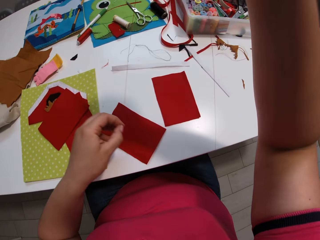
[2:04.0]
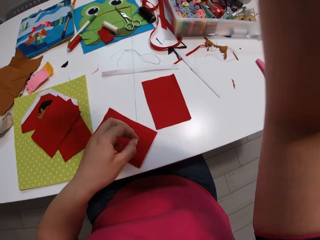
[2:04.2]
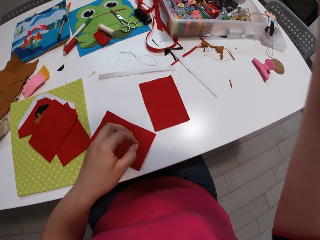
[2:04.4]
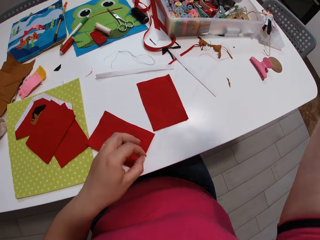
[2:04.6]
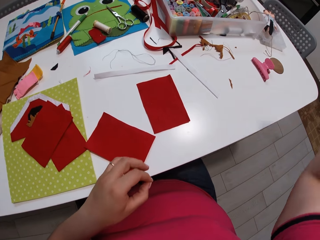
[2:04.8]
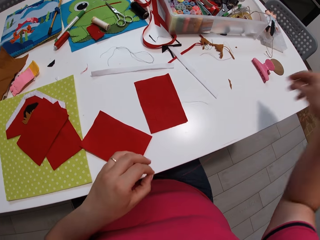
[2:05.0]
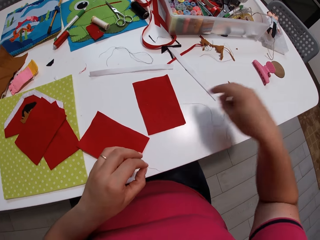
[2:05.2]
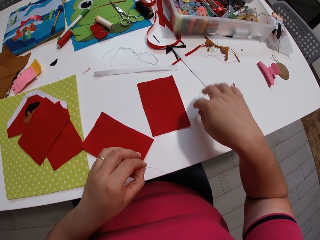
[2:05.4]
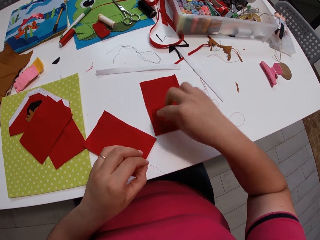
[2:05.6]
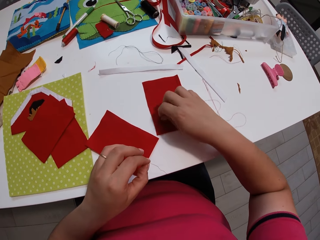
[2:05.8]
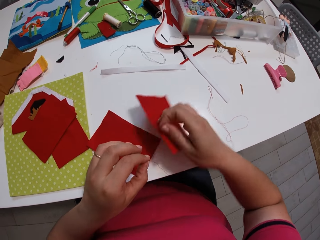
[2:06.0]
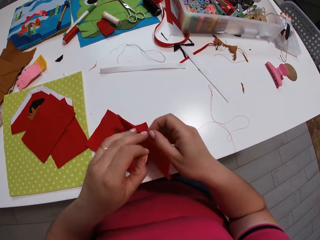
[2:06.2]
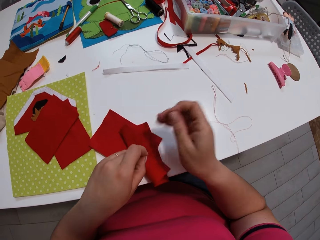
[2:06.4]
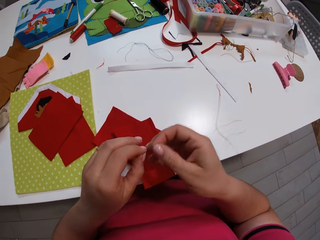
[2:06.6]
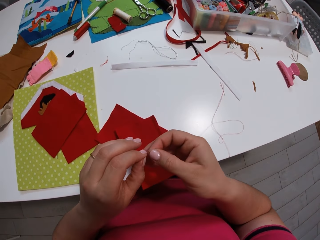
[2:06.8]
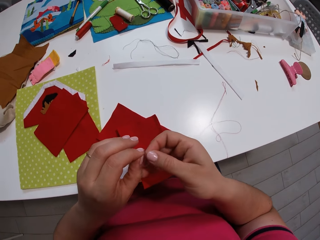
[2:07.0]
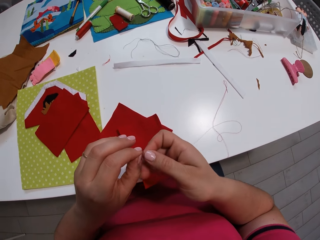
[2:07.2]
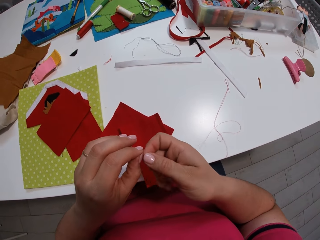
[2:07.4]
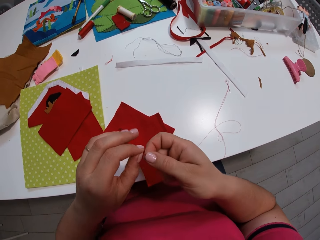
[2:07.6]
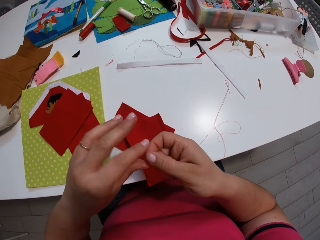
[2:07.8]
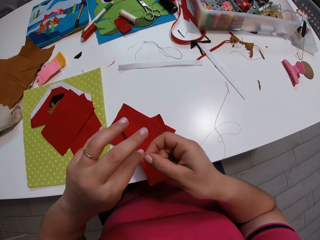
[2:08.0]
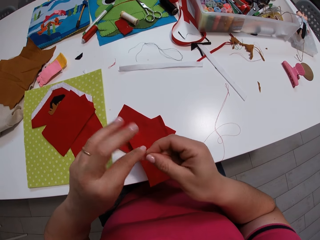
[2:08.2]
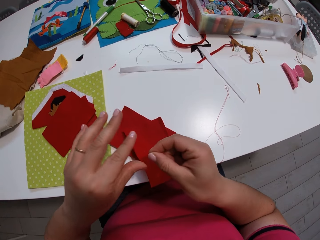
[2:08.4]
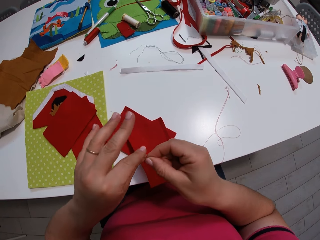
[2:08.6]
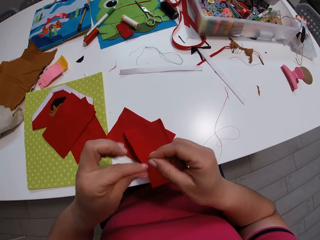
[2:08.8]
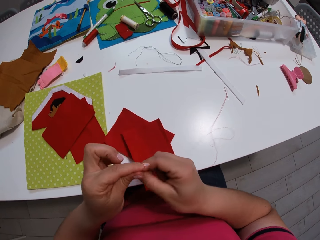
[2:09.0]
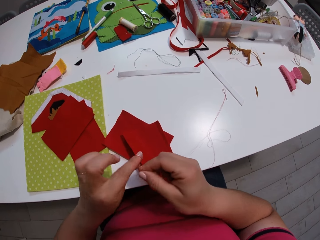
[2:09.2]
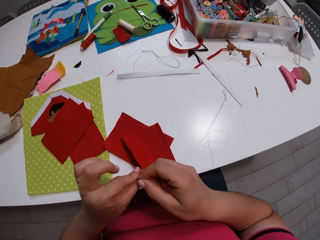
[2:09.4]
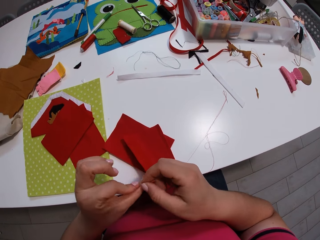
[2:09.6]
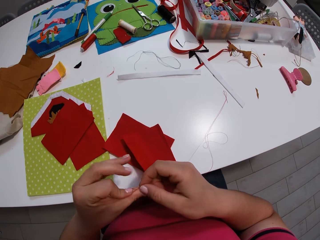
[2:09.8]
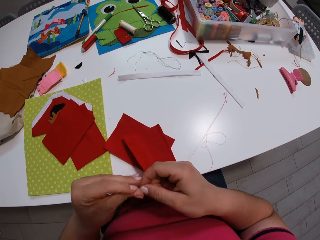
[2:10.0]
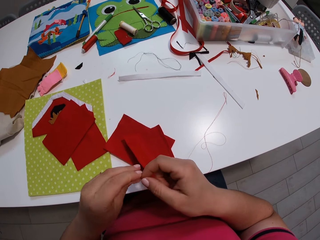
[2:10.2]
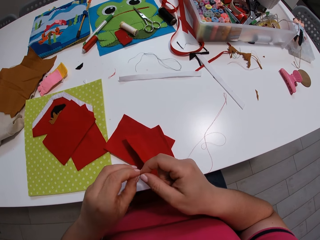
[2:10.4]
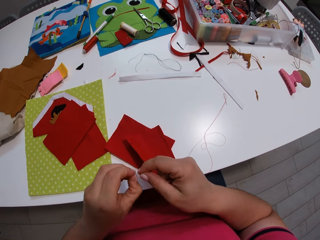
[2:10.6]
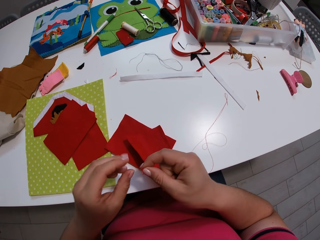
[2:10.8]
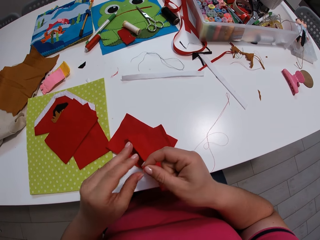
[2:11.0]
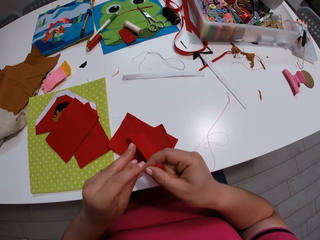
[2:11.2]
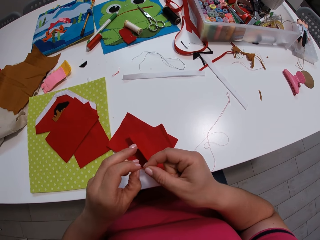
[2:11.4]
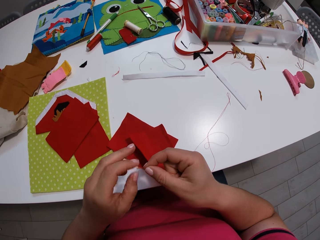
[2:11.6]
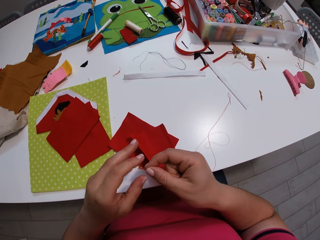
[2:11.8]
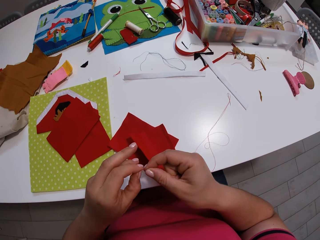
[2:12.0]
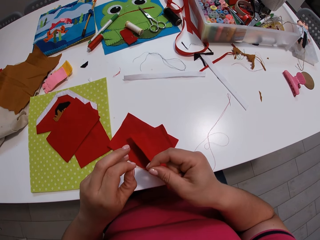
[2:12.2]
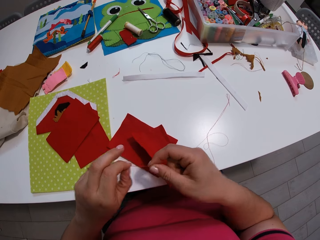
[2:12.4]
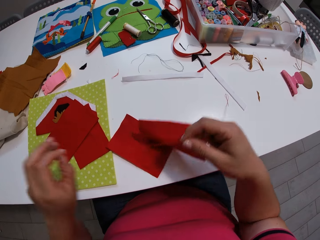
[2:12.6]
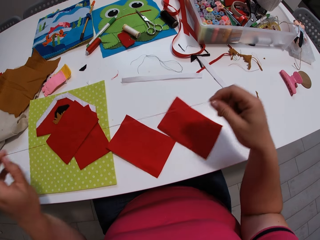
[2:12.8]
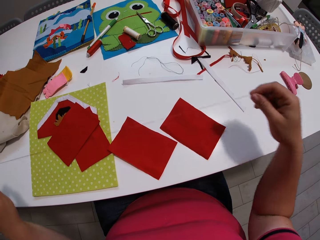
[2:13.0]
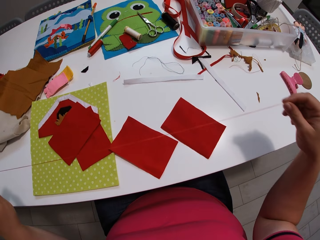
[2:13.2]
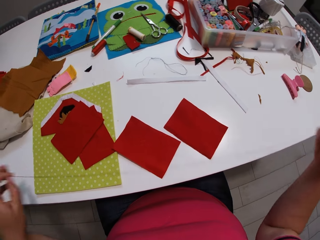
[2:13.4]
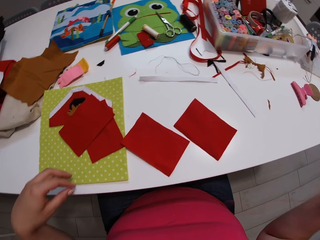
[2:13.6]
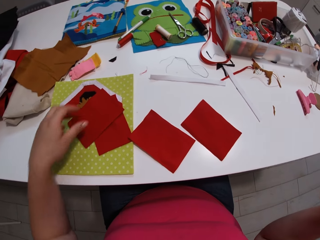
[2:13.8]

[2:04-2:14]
The camera wearer puts the sewing needle on the table. They tie a knot on the thread.

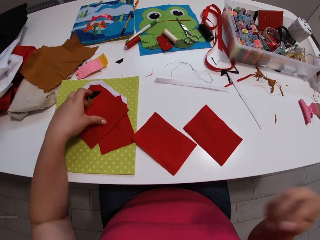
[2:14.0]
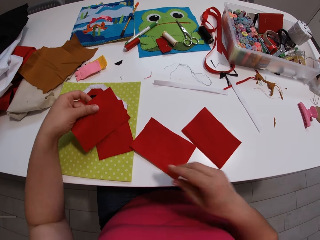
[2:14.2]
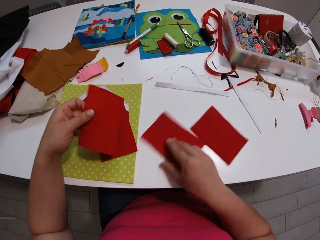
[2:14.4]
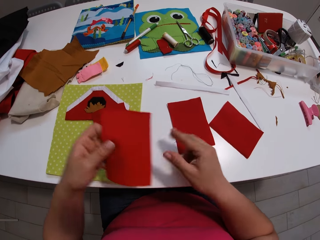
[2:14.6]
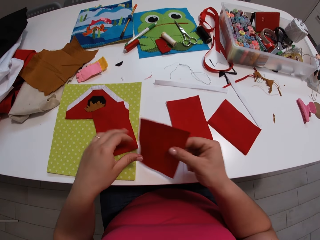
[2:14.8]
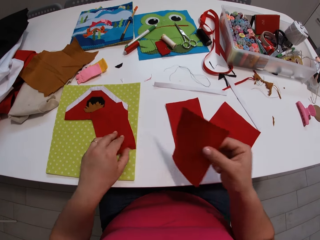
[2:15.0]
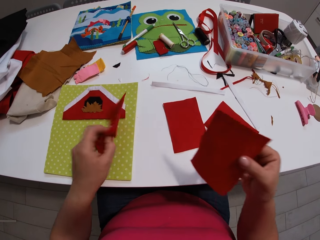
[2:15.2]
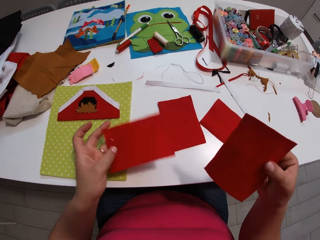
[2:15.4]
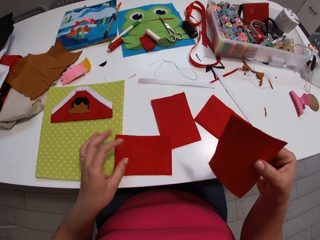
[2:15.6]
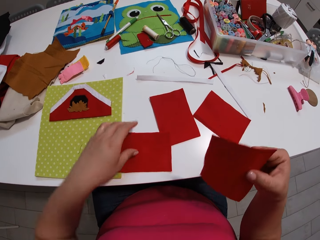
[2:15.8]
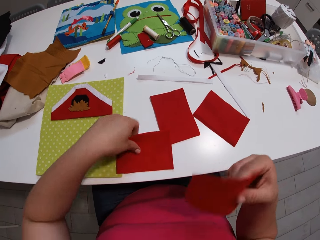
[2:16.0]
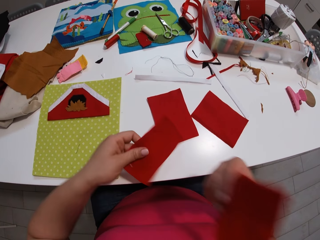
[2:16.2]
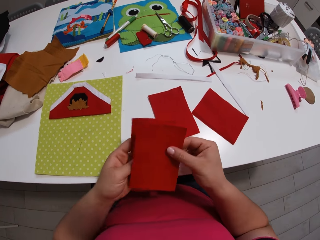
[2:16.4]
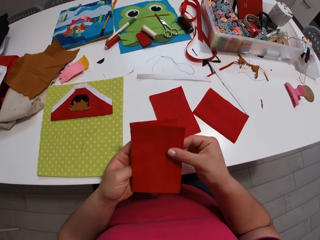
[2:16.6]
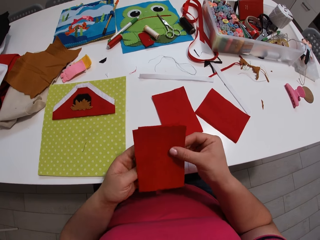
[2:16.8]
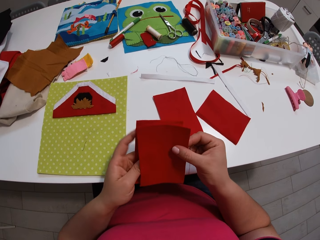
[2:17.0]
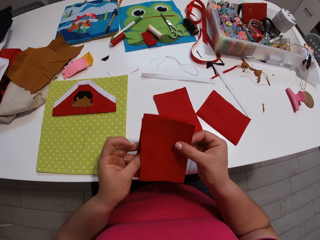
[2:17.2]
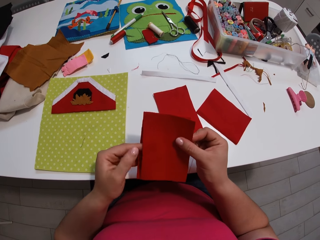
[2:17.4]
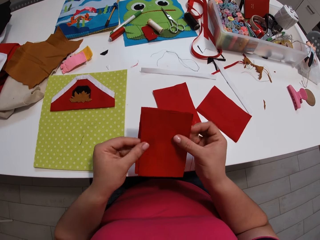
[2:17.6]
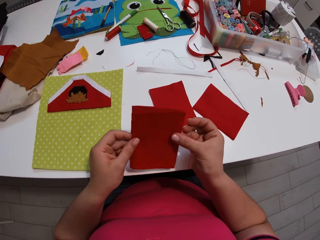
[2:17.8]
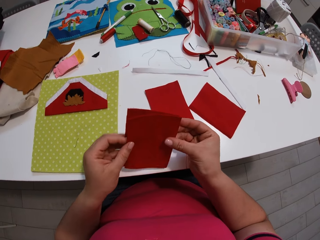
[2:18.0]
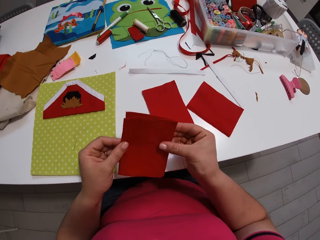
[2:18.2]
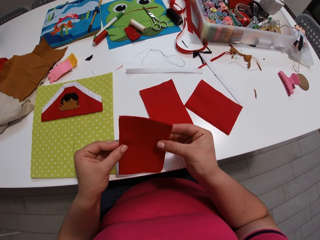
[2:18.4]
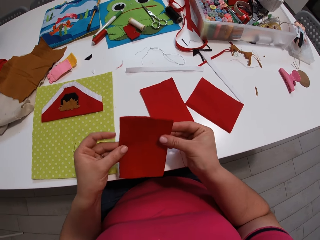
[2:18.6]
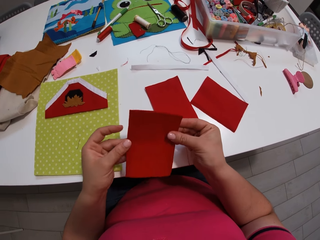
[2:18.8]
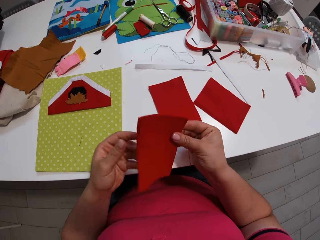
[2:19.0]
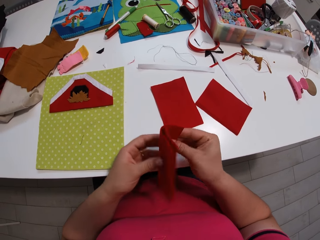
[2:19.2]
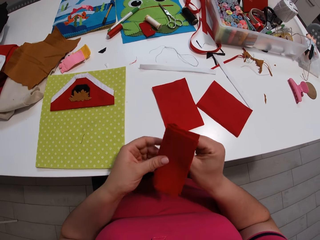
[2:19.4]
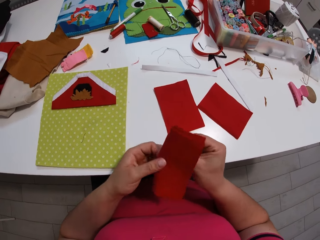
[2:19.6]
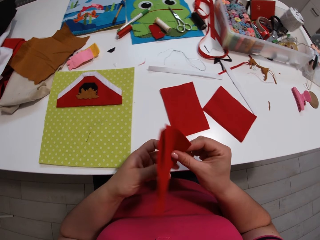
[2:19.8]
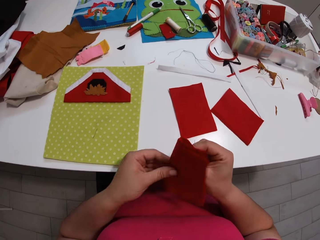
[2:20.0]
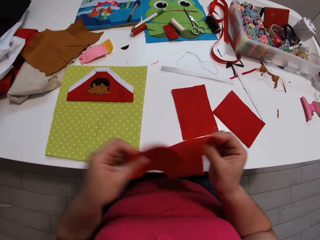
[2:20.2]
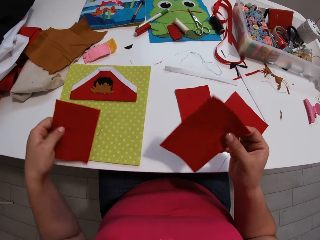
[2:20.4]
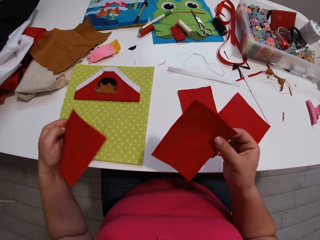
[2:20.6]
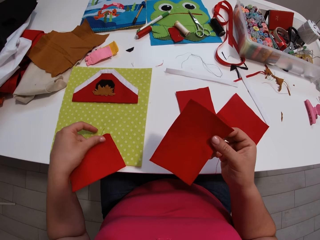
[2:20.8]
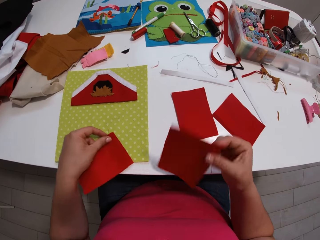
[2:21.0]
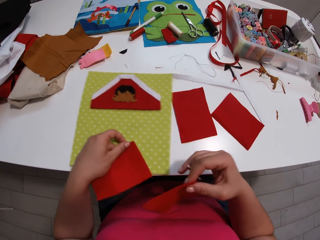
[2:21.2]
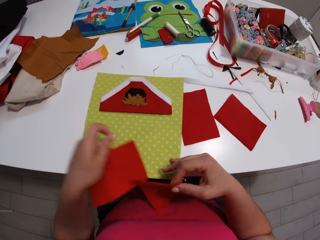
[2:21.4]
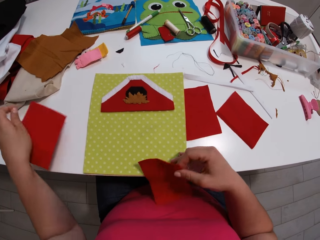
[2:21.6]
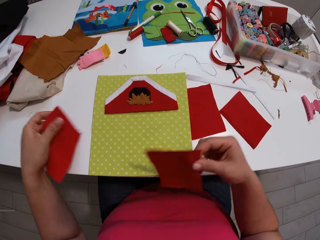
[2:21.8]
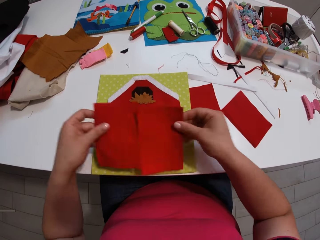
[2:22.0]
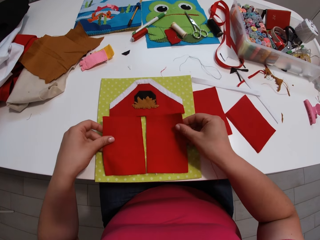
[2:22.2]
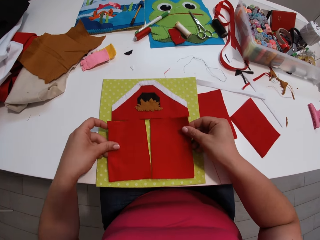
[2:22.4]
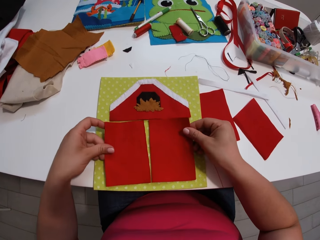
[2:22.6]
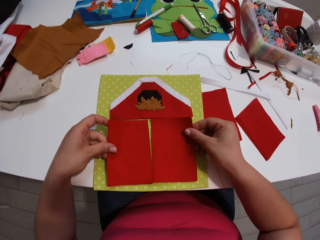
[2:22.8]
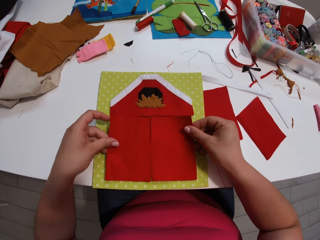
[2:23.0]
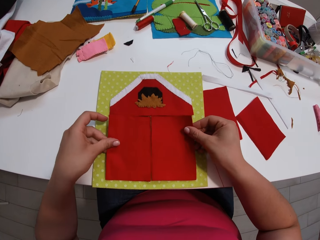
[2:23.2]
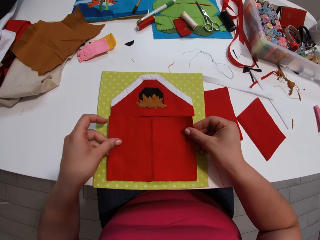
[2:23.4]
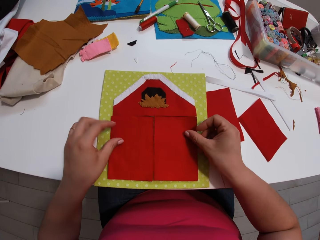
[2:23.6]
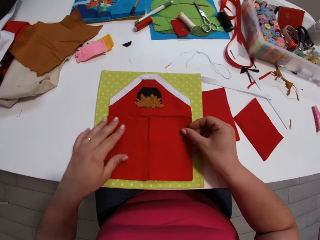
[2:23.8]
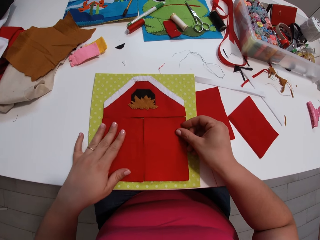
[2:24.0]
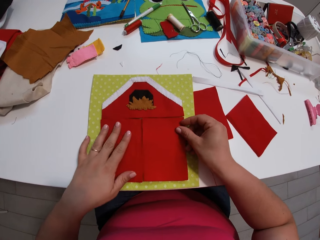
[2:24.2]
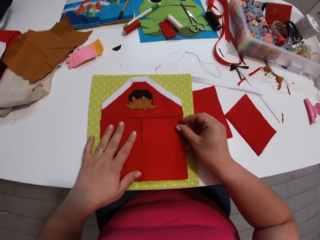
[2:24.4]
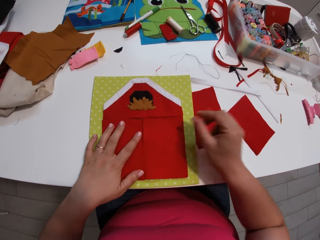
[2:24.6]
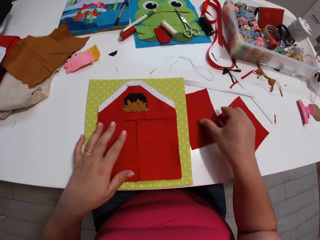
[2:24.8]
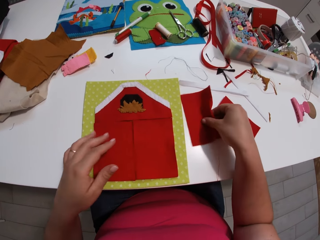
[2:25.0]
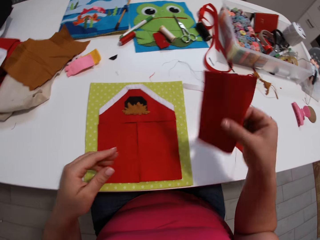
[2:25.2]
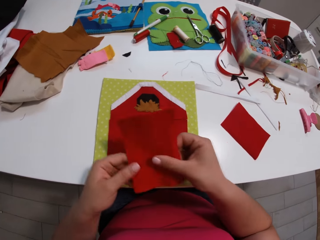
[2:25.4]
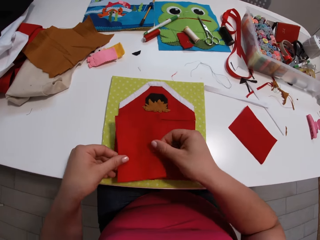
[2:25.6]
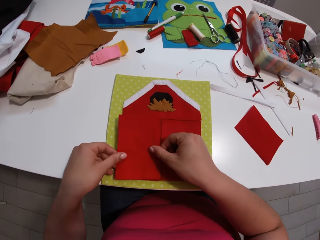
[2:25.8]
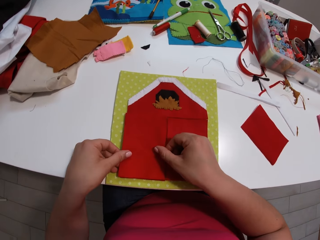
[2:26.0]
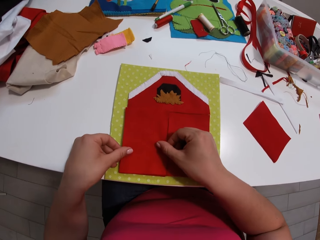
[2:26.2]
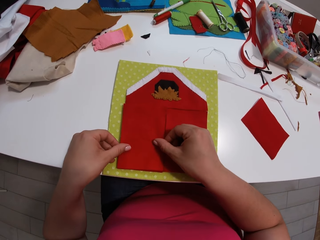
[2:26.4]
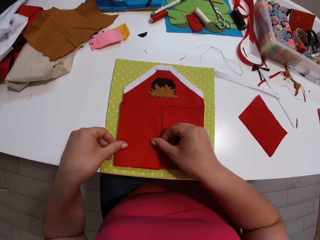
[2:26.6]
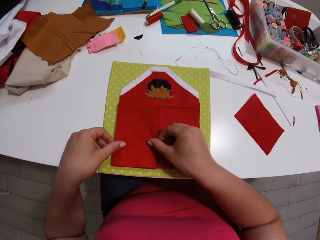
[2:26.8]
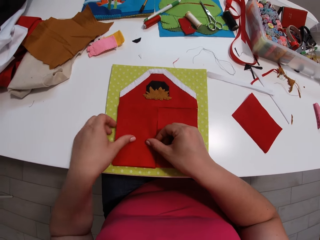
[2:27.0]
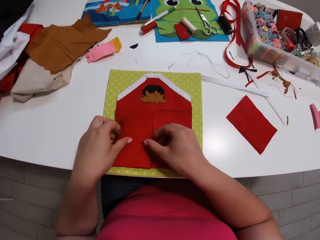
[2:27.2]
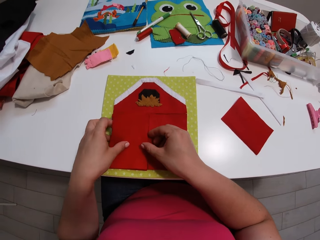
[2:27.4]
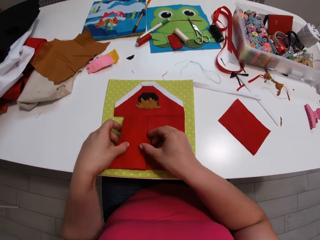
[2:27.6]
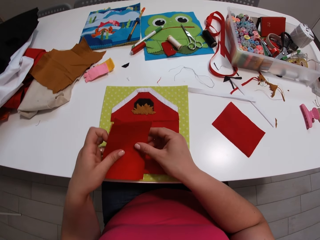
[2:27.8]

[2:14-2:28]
The camera wearer picks up the pieces of cloth or fabrics. They join the fabrics. They move the paper. They put the pieces of cloth on the paper. They pick up a piece of cloth. They join the fabrics. They put the piece of cloth on the pieces of cloth.
